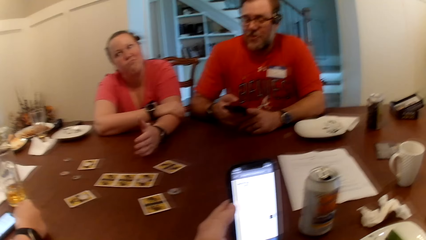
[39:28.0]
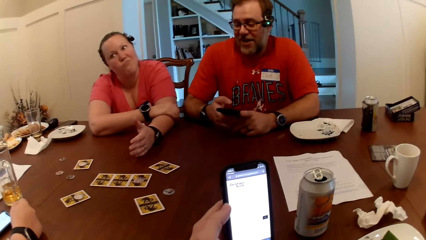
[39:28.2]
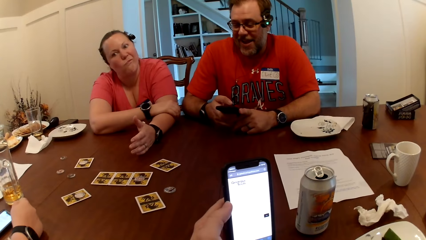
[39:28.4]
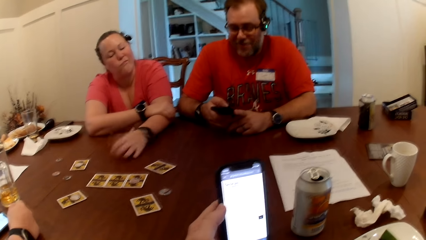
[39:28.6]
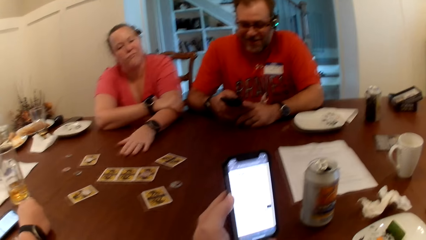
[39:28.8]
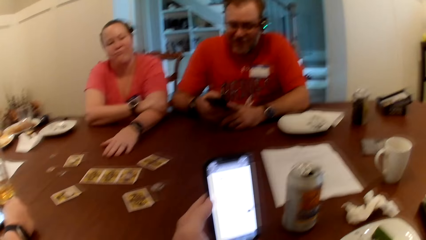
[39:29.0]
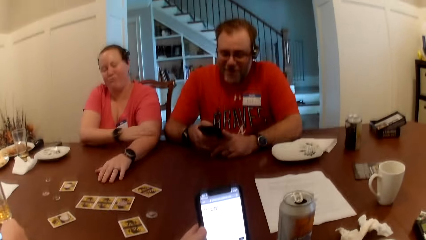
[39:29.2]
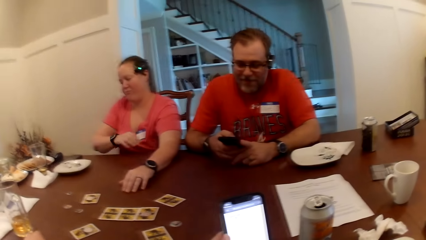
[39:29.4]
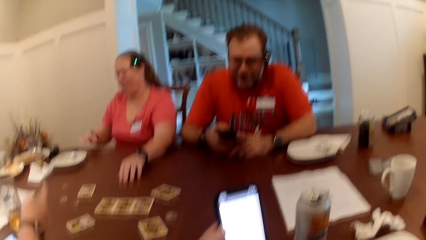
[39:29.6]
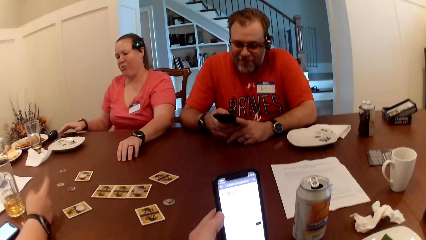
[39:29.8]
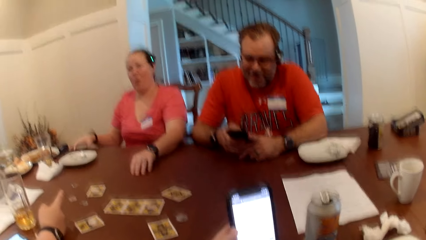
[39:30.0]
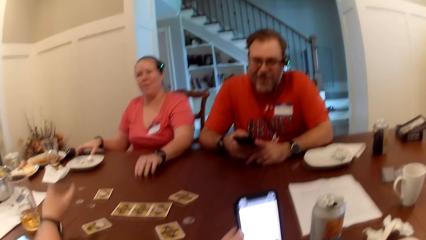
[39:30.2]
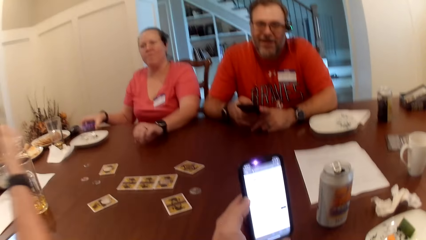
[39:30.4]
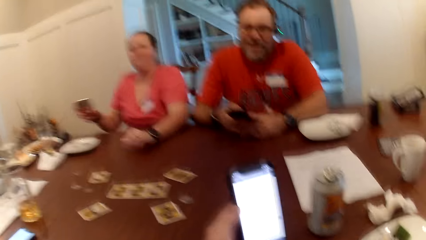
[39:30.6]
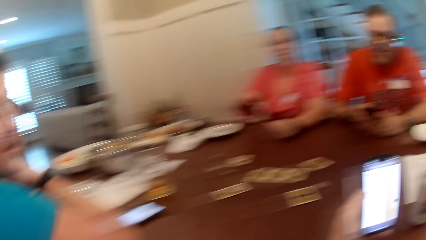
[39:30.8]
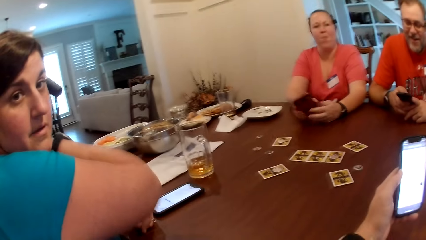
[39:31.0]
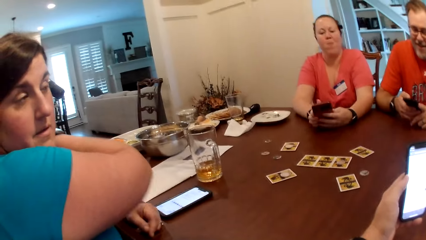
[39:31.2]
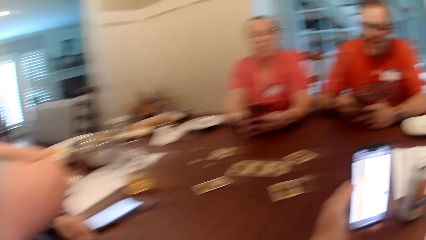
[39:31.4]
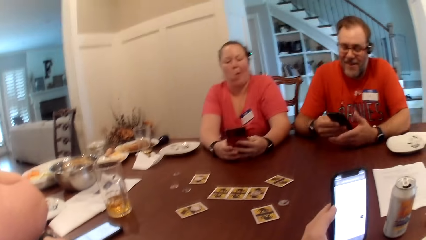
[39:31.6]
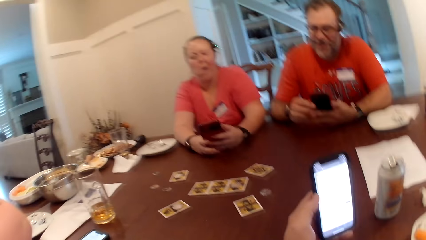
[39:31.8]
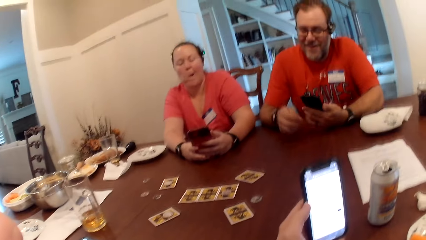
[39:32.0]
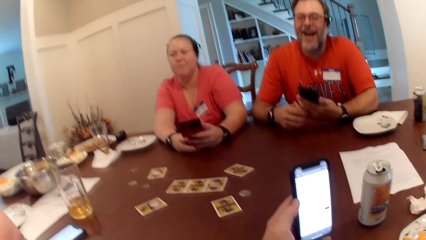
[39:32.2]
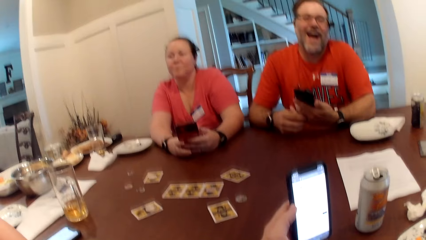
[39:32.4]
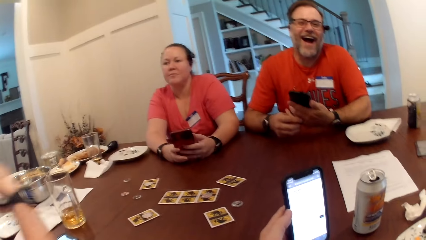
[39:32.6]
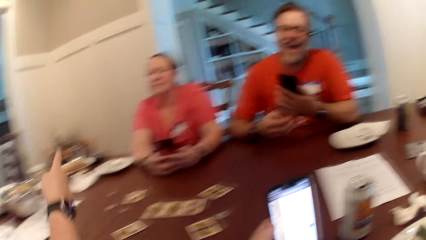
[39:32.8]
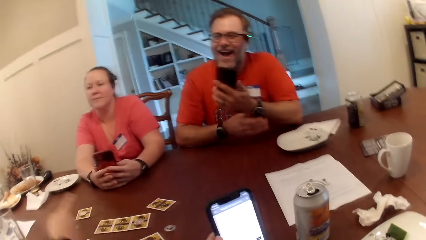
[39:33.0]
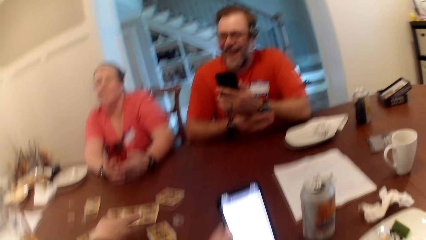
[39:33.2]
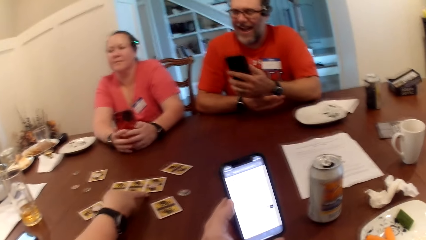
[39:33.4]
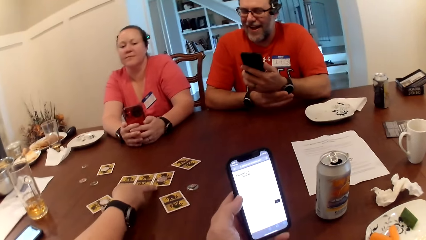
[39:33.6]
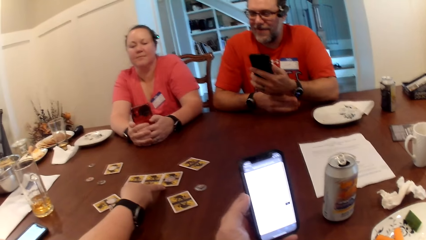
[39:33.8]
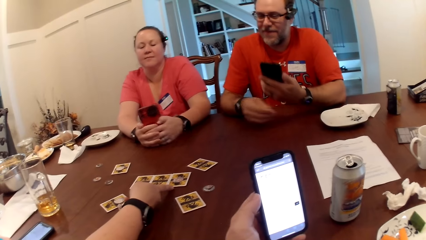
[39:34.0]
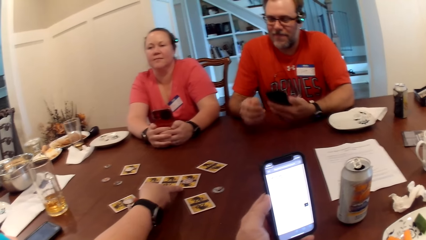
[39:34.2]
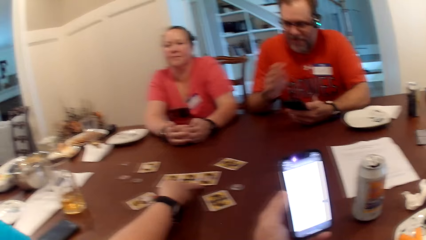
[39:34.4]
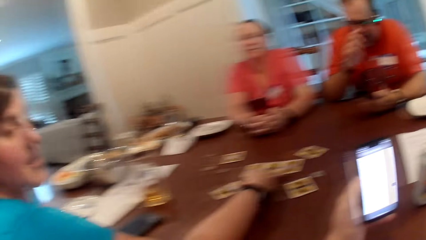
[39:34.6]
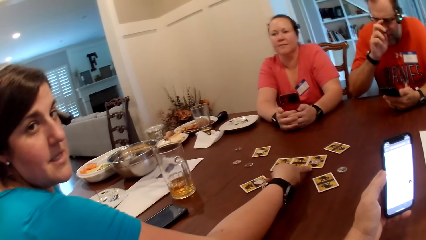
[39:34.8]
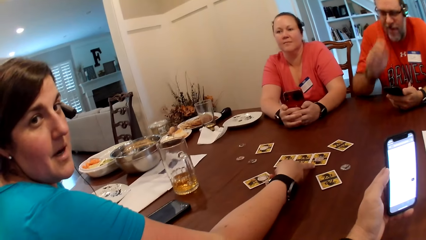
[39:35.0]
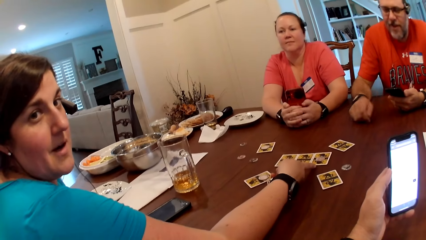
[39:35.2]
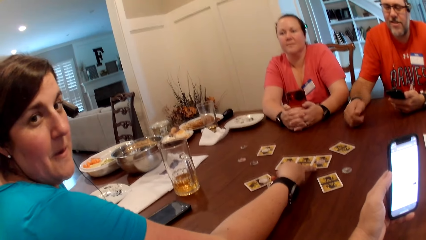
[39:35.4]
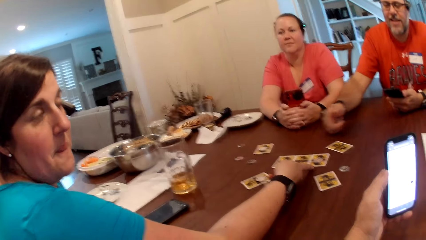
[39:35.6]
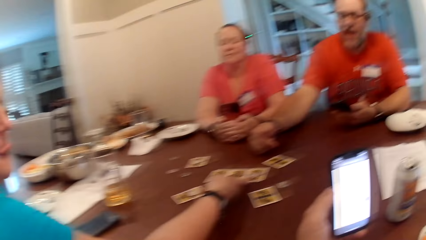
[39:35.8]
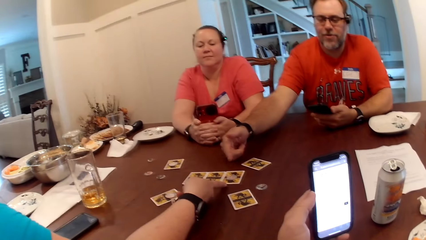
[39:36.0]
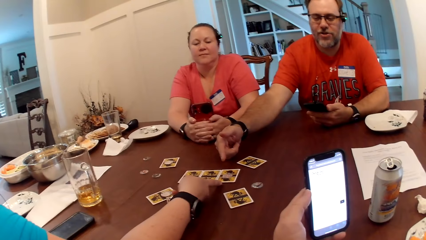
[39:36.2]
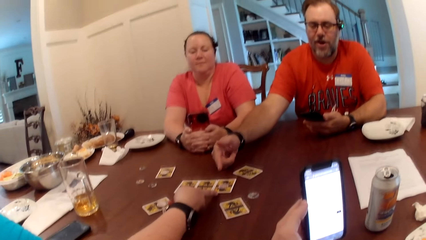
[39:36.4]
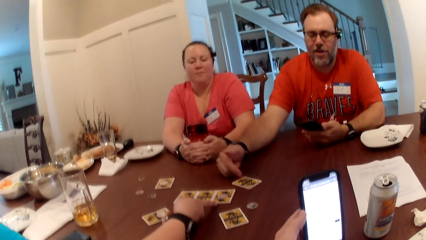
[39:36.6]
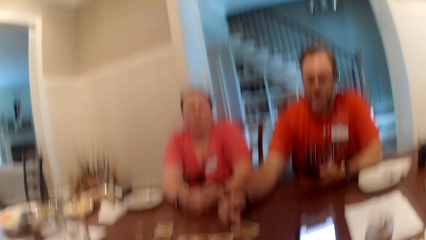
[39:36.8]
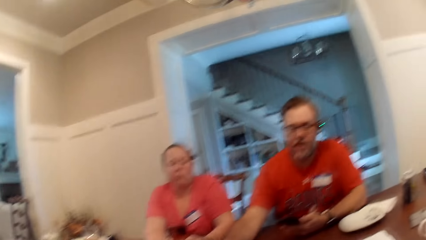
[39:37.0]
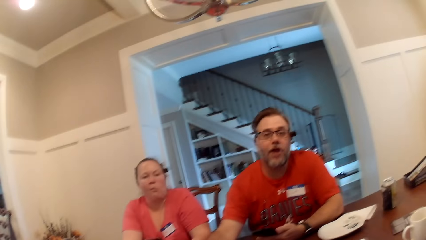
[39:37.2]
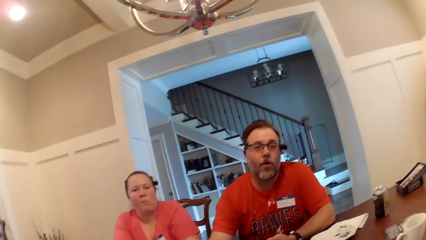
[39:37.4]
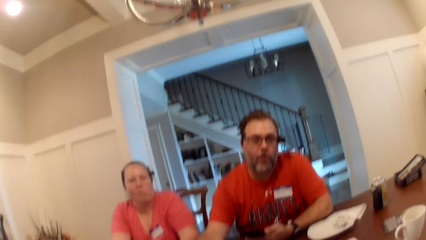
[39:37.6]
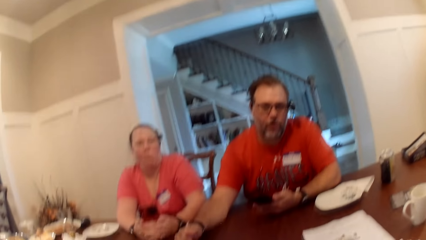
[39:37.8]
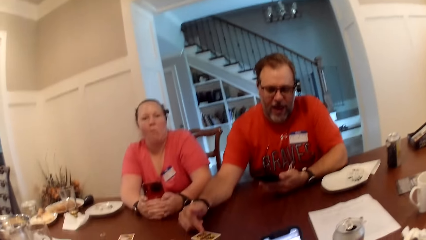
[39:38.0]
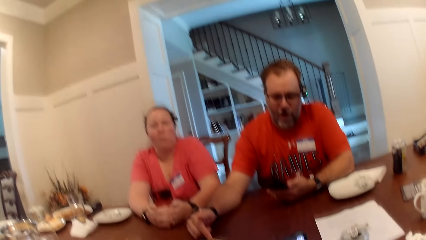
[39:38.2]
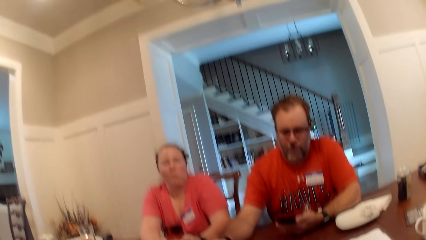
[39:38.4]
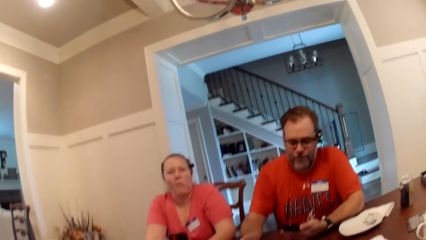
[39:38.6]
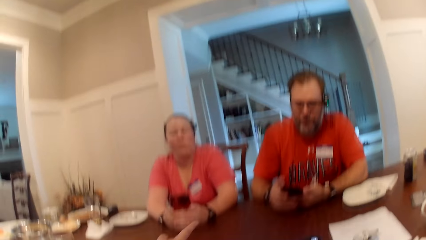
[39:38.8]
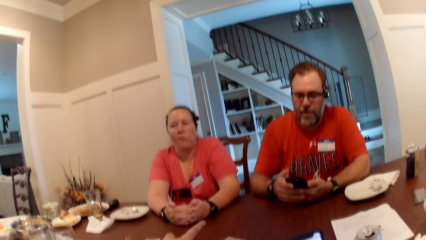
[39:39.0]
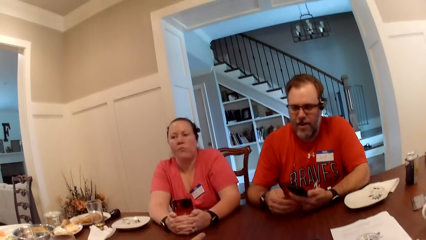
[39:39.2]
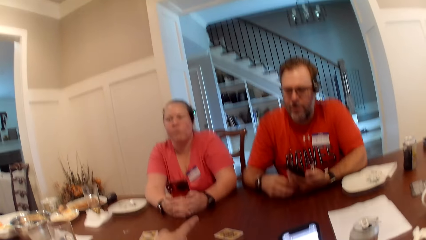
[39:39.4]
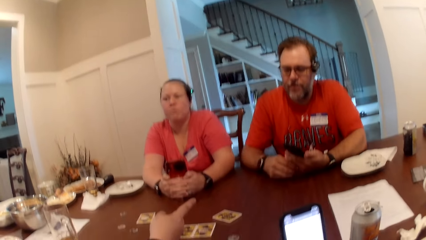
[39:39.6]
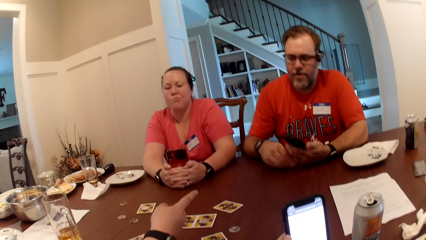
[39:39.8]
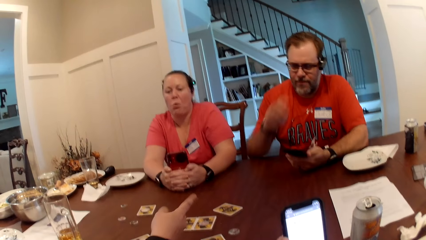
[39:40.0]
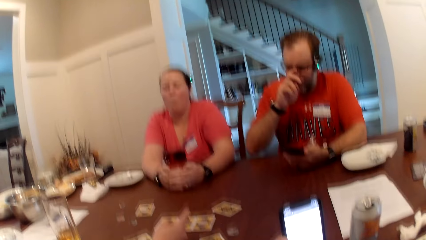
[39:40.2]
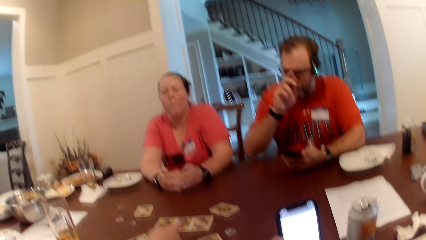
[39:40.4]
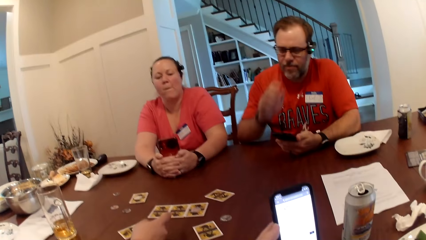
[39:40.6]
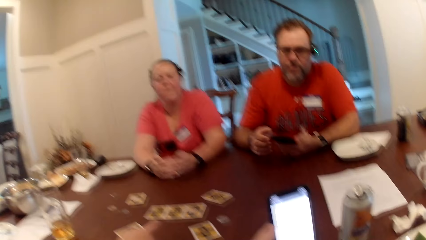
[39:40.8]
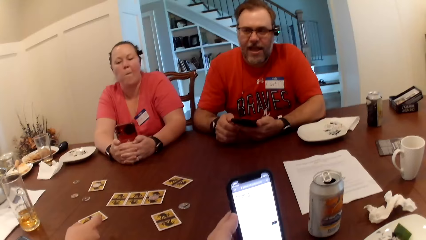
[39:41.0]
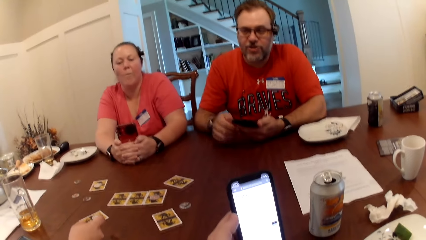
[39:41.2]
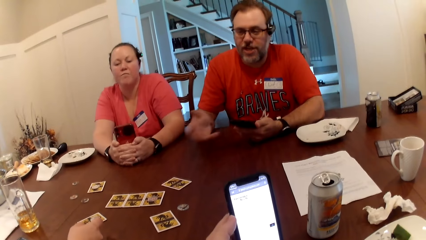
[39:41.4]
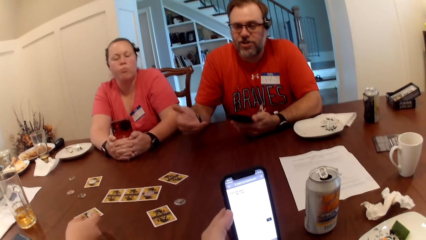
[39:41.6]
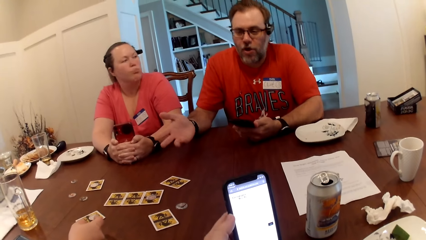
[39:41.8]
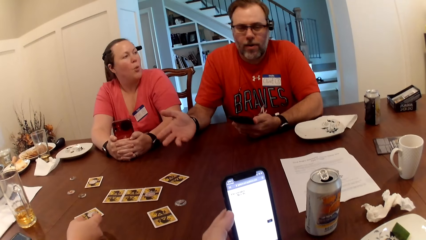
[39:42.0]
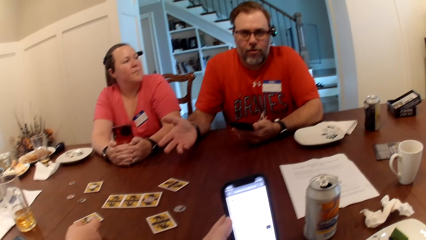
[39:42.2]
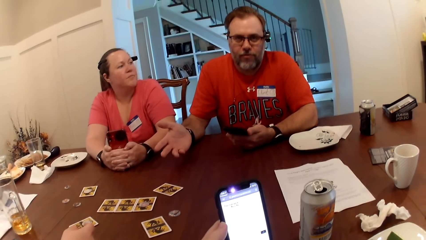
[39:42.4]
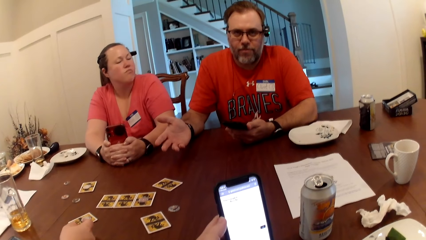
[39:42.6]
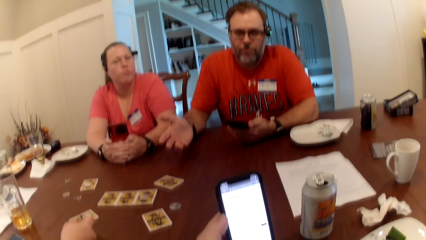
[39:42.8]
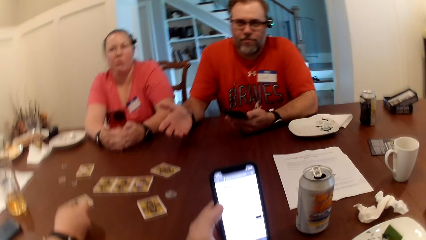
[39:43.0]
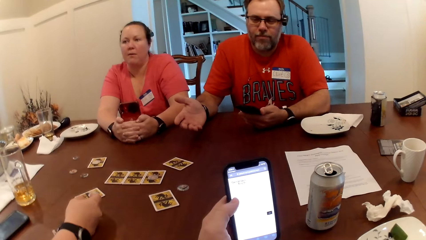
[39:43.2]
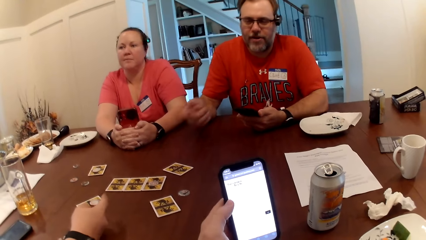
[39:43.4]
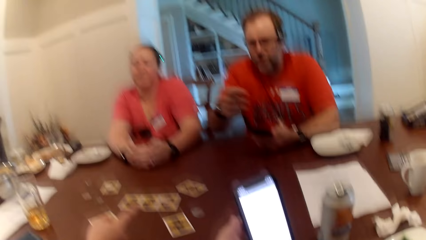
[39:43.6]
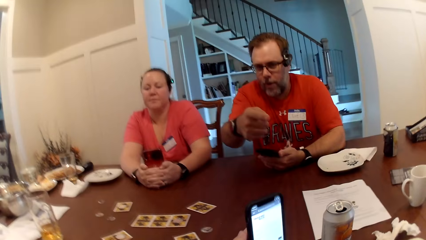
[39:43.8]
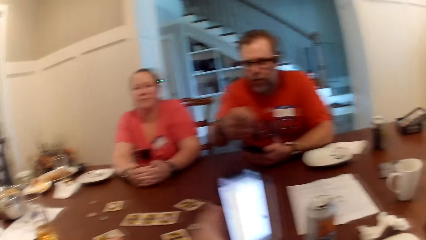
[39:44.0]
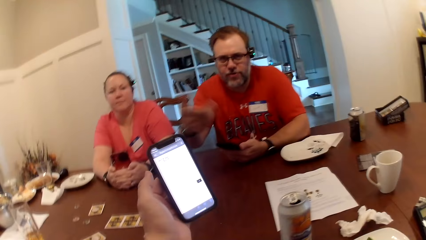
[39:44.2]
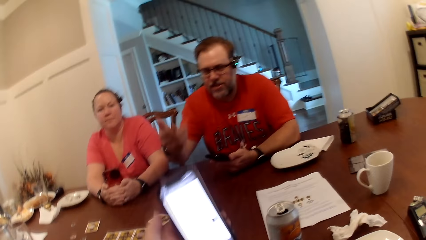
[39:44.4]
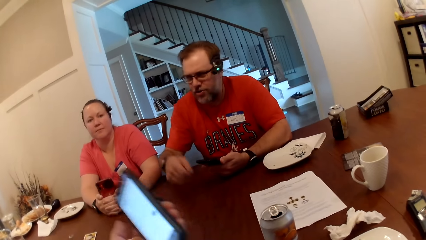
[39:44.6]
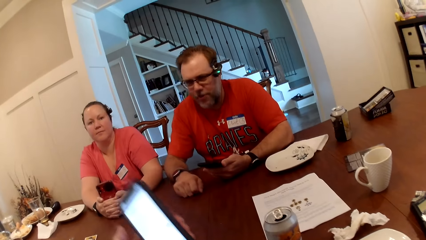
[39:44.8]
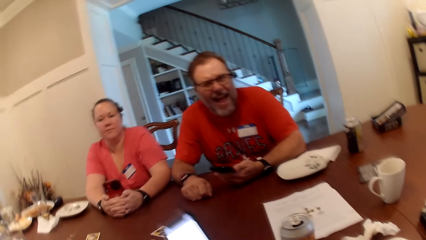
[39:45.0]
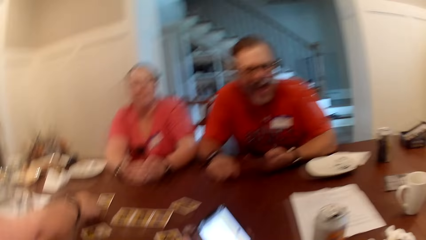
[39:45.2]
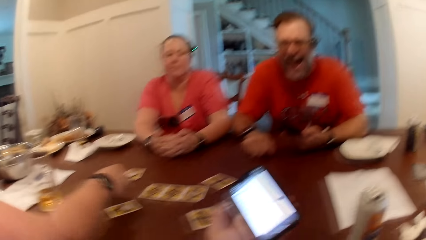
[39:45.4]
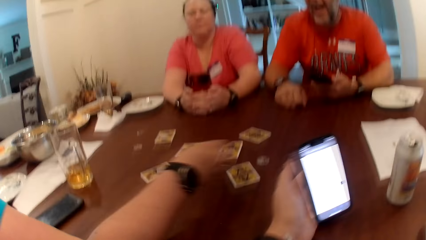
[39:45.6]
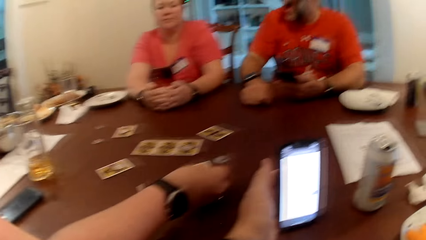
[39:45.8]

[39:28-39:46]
A woman picks up a phone on the table with her left hand. Another woman interacts with the camera wearer. The first woman touches a card. A man interacts with the camera wearer. The man points to the card, adjusts a pair of glasses with his right hand, touches his face and makes a hand gesture. The first woman moves a coin.
